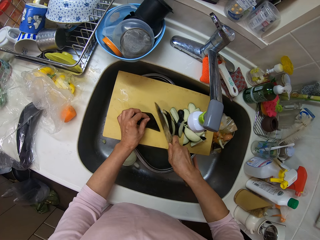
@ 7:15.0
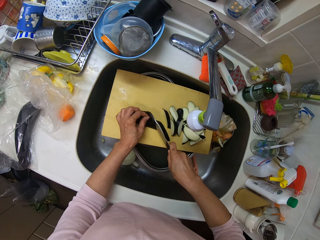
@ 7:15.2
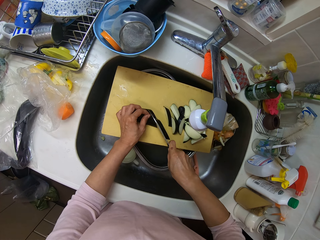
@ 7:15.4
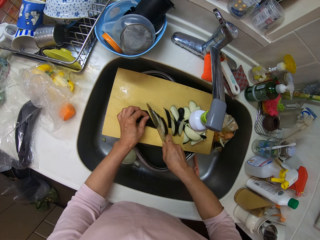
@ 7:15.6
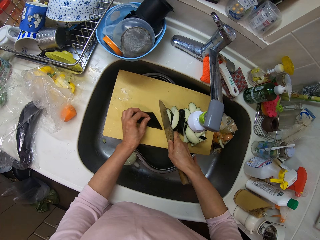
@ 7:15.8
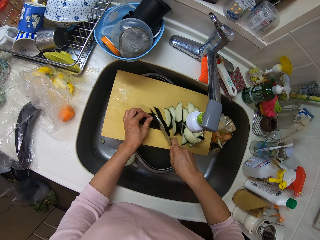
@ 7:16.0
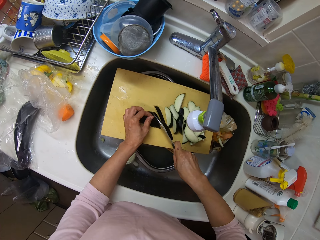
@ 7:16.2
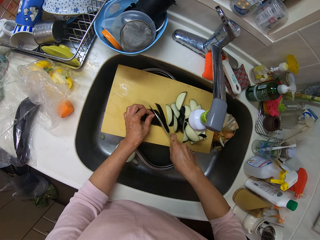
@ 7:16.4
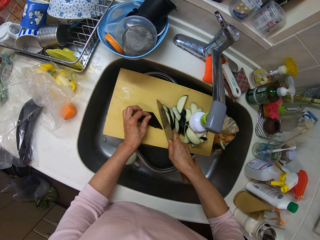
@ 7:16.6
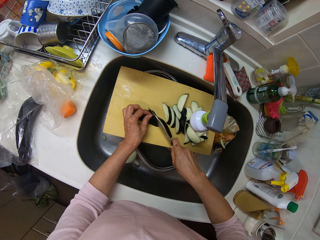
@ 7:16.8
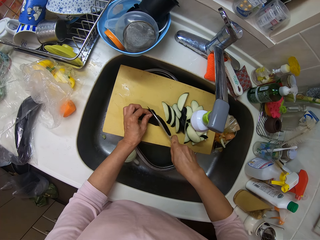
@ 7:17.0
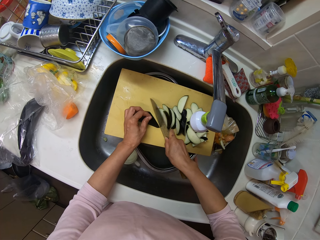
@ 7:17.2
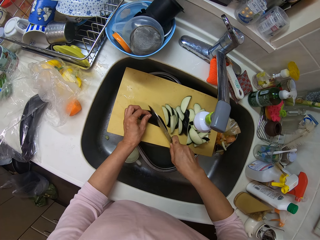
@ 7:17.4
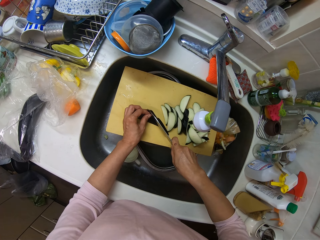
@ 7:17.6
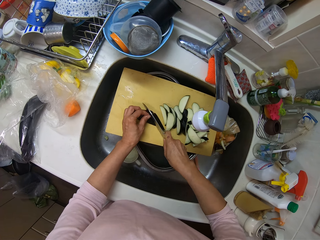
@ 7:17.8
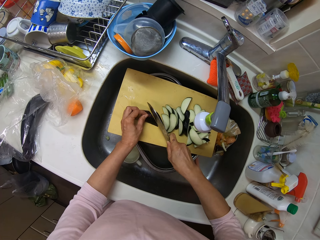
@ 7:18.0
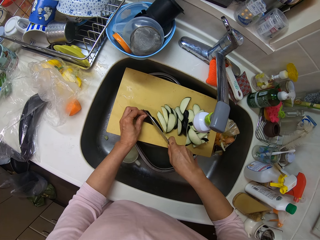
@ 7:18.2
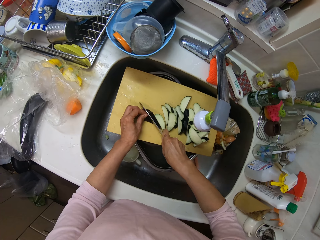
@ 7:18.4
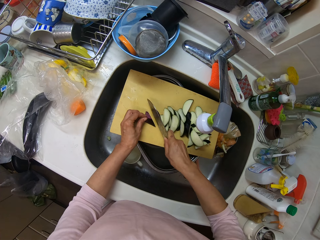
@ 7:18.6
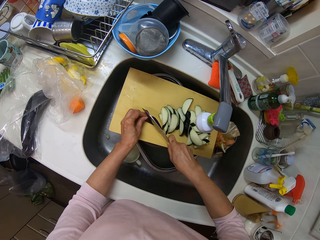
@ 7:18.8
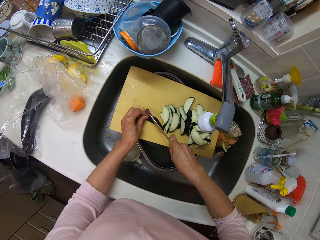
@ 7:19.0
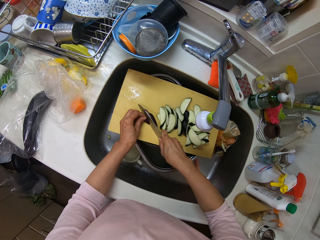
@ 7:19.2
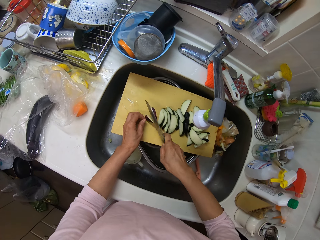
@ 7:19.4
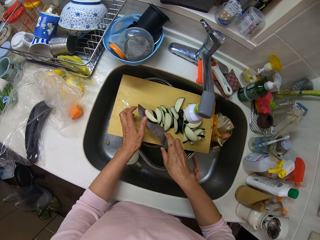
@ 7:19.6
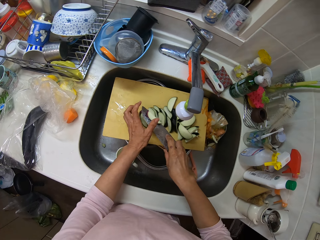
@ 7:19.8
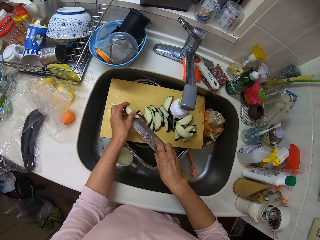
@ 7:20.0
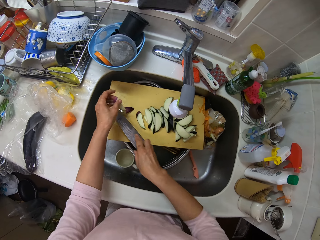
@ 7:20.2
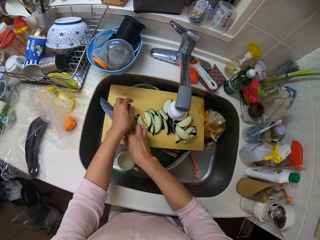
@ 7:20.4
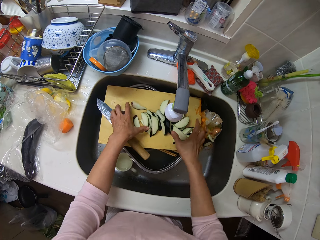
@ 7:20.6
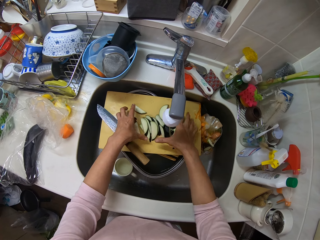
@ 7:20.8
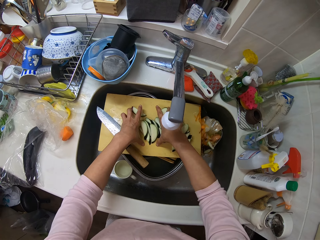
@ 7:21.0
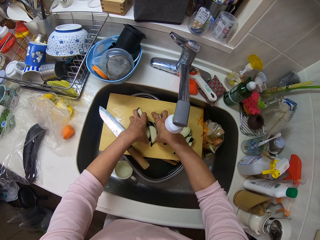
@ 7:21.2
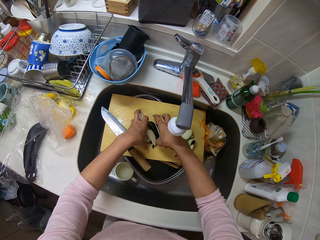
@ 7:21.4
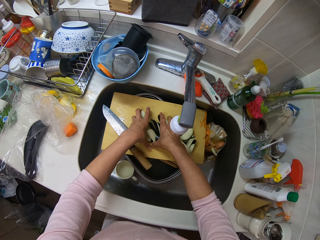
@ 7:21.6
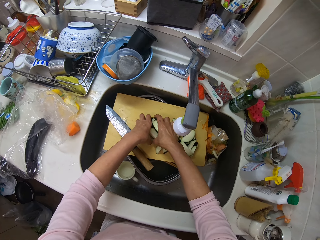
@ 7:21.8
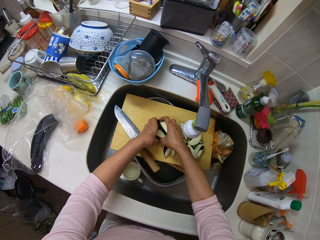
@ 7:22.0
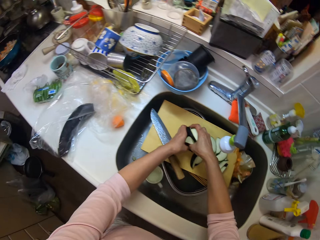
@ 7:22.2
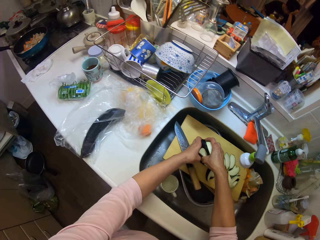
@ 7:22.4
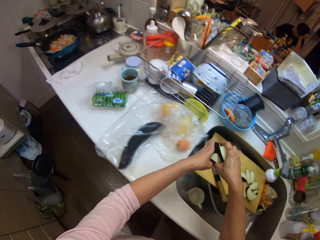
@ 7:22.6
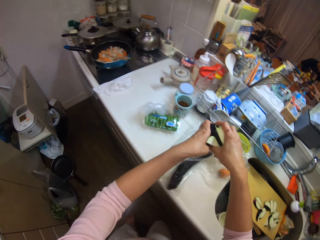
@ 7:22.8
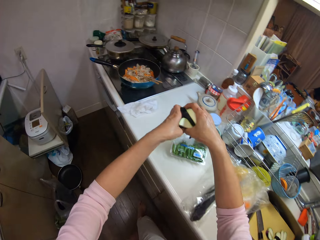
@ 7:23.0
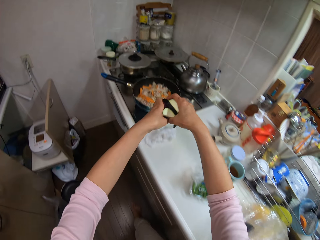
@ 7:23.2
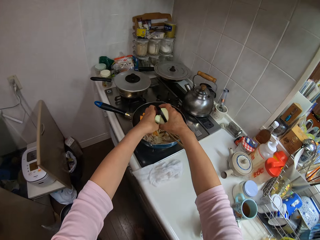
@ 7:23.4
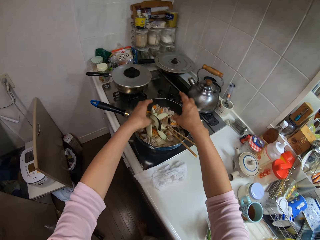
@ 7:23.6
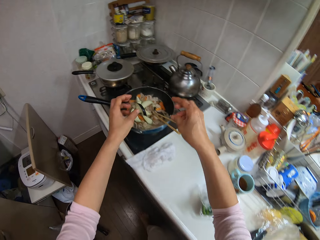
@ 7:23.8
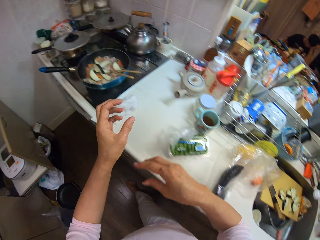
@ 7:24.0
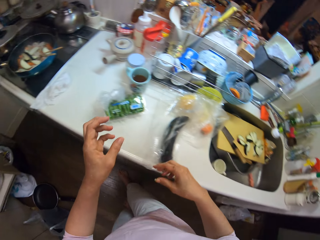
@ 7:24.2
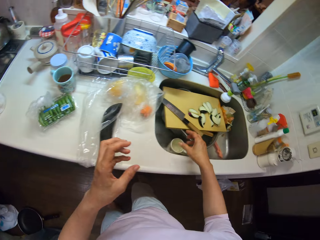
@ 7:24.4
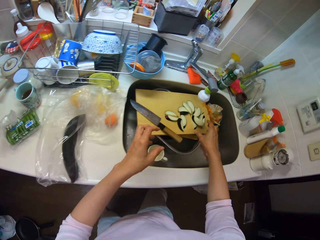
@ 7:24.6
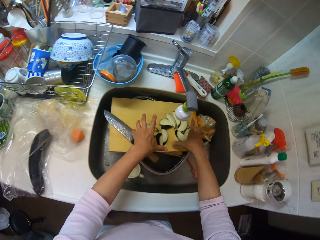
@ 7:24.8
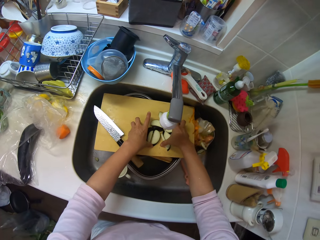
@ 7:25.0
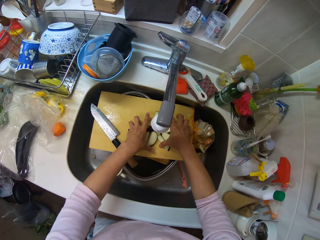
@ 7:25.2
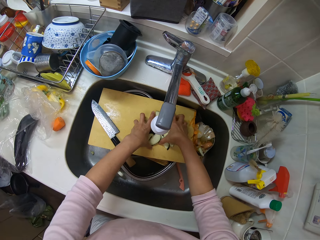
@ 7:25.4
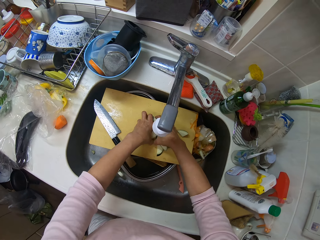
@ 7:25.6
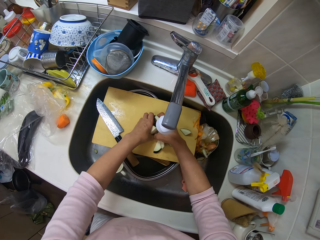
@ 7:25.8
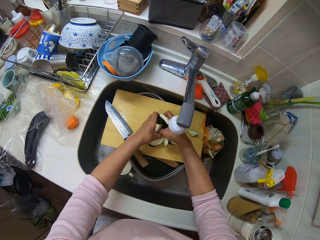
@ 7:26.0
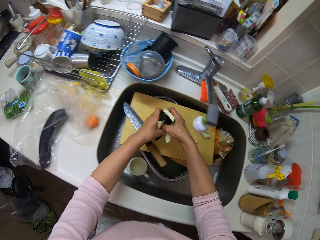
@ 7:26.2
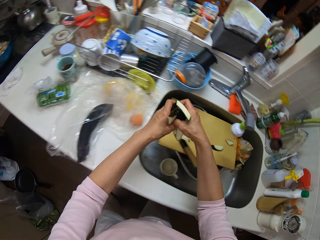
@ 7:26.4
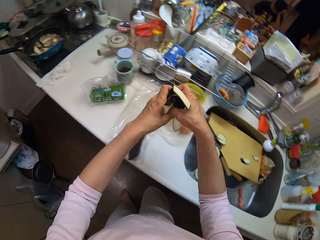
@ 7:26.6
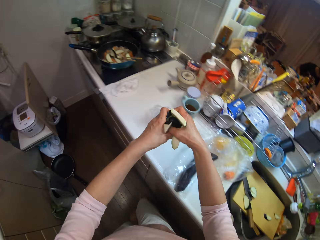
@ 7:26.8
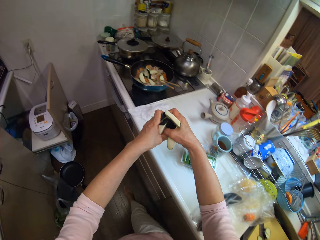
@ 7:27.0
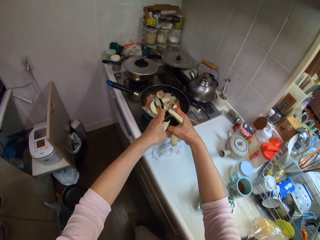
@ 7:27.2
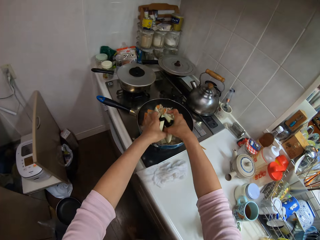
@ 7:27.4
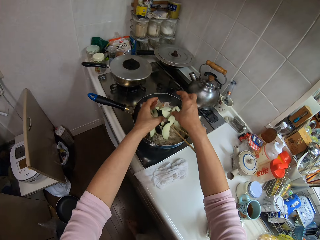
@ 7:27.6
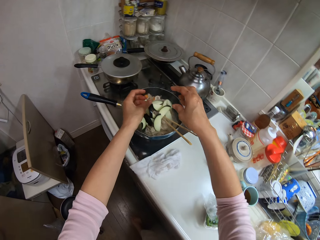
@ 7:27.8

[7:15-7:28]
The camera wearer removes a piece of cucumber on the knife. She places the piece of cucumber on the chopping board. She places the knife on the table. She packs pieces of cucumber or eggplant from the wooden plank with her hands. She walks around the kitchen. She drops the pieces of eggplant into the pan with her left hand. She walks around the kitchen. She packs the pieces of eggplant from the wooden plank with her hands. She walks around the kitchen. She drops the pieces of eggplant into the pan with her left hand.

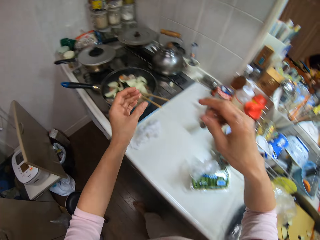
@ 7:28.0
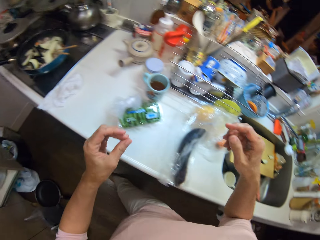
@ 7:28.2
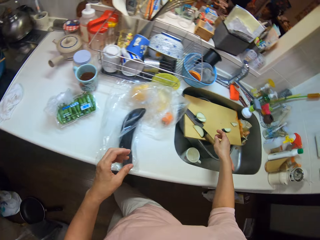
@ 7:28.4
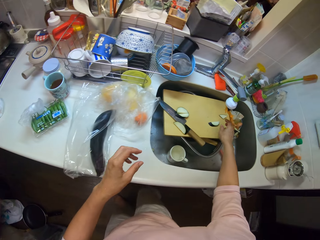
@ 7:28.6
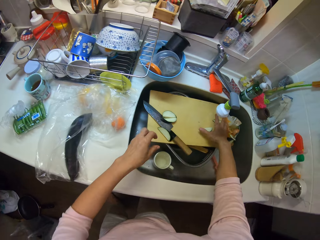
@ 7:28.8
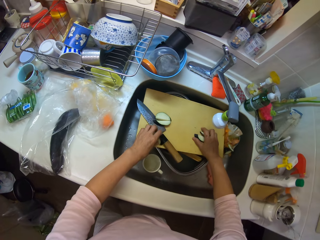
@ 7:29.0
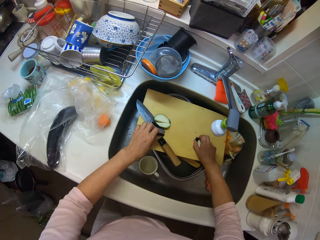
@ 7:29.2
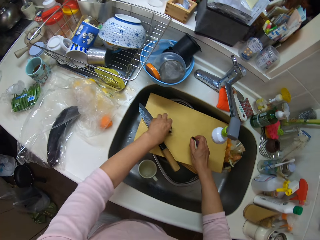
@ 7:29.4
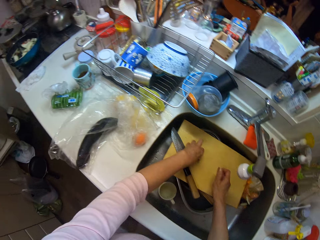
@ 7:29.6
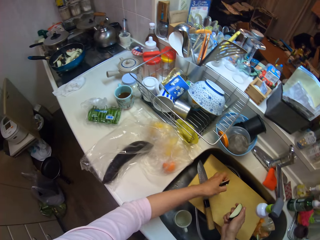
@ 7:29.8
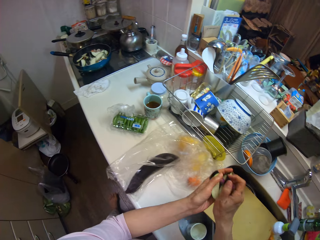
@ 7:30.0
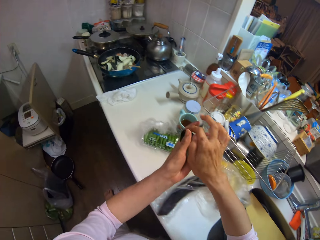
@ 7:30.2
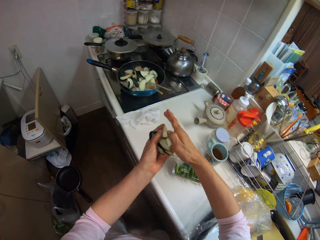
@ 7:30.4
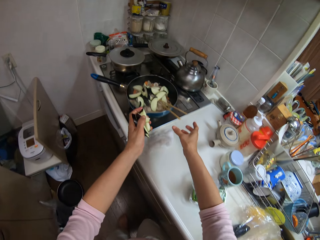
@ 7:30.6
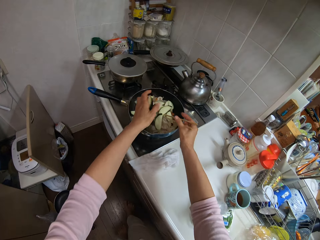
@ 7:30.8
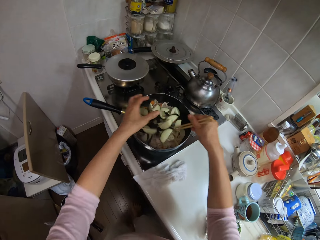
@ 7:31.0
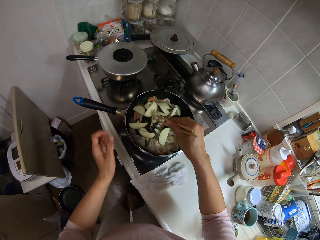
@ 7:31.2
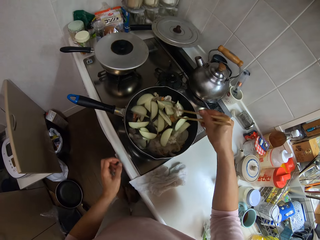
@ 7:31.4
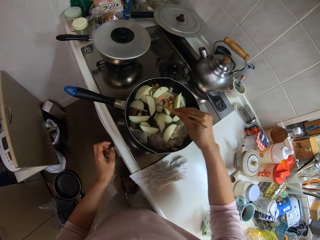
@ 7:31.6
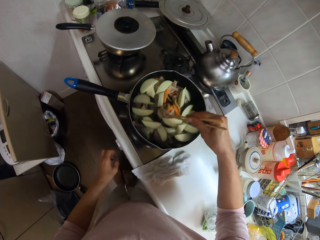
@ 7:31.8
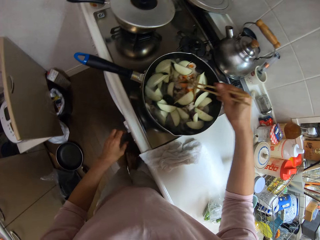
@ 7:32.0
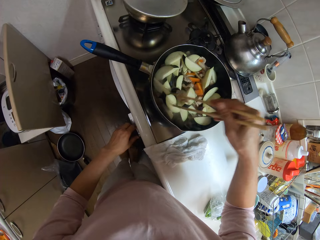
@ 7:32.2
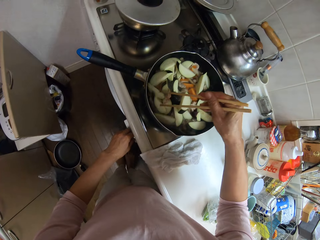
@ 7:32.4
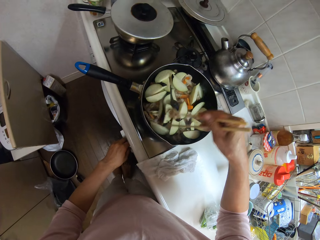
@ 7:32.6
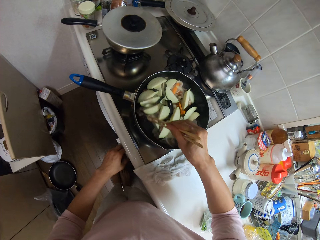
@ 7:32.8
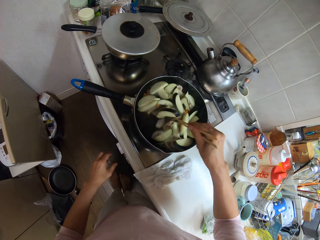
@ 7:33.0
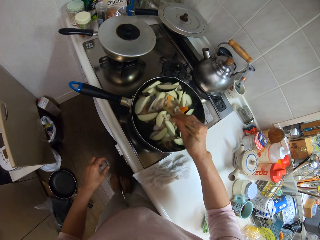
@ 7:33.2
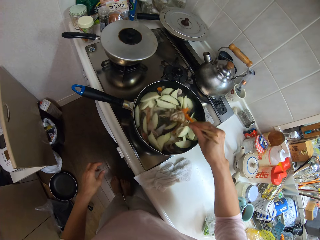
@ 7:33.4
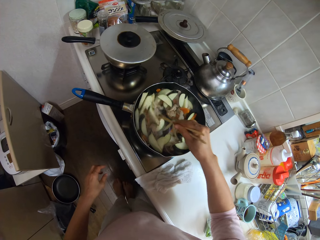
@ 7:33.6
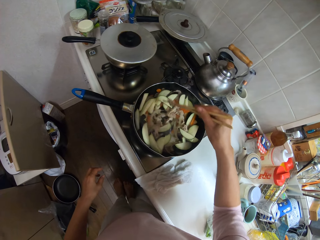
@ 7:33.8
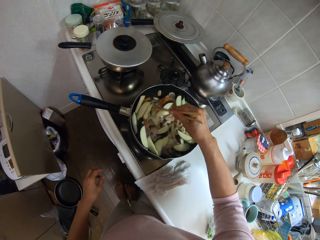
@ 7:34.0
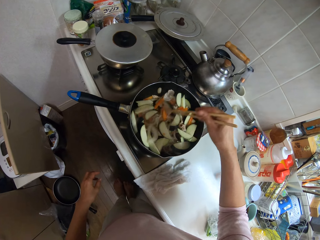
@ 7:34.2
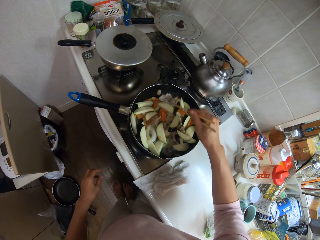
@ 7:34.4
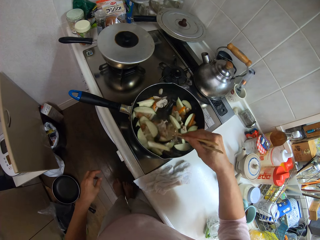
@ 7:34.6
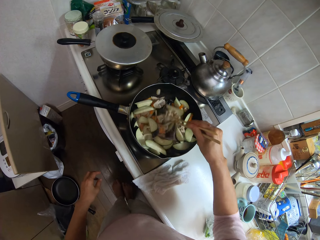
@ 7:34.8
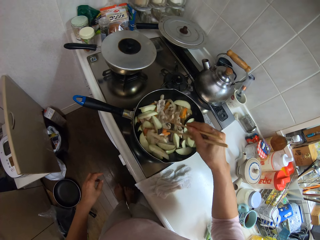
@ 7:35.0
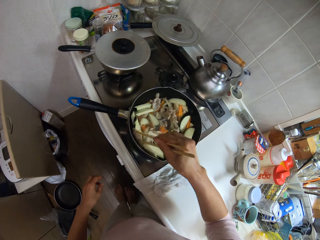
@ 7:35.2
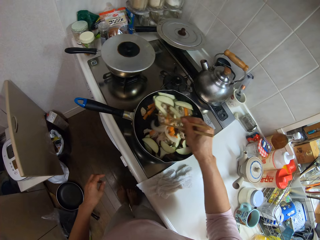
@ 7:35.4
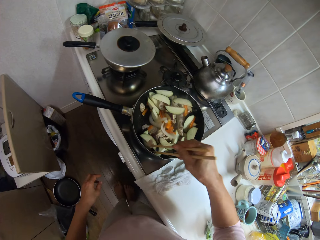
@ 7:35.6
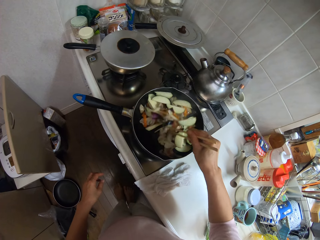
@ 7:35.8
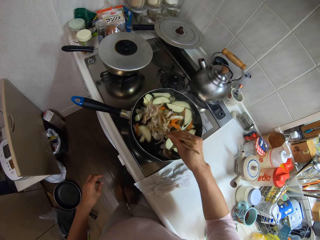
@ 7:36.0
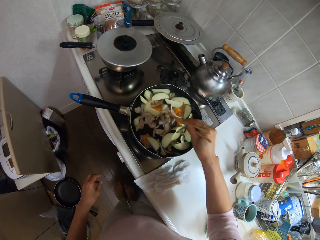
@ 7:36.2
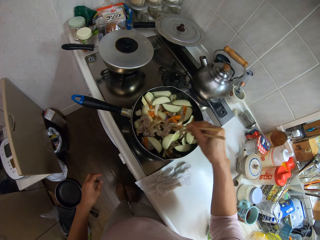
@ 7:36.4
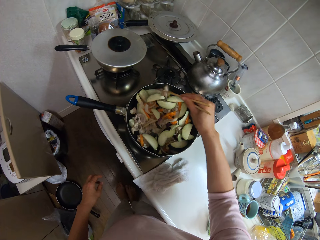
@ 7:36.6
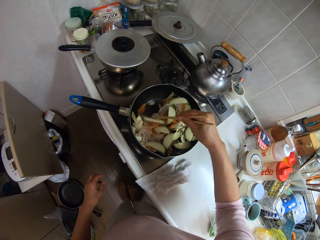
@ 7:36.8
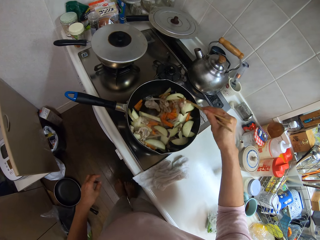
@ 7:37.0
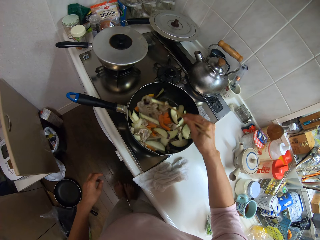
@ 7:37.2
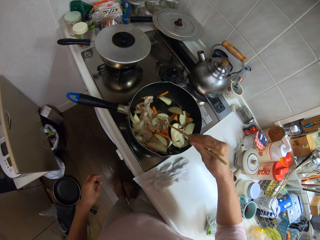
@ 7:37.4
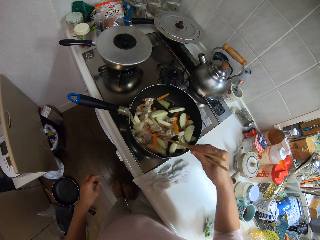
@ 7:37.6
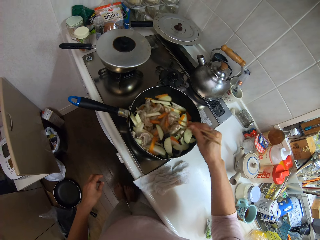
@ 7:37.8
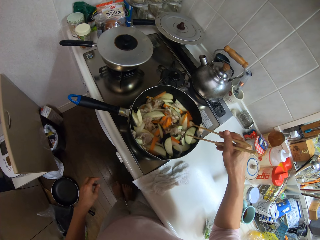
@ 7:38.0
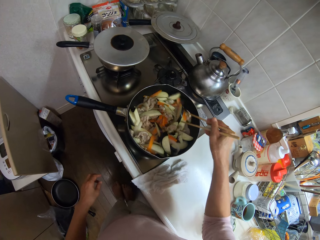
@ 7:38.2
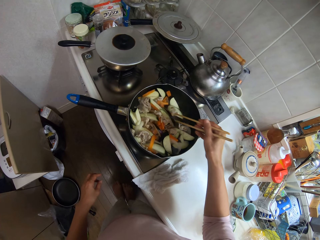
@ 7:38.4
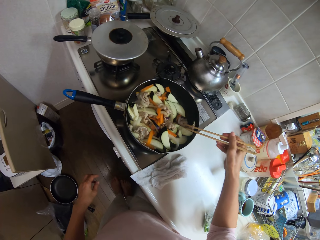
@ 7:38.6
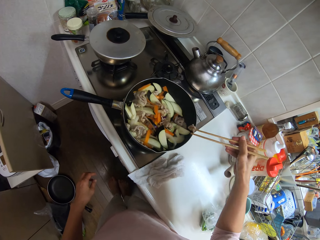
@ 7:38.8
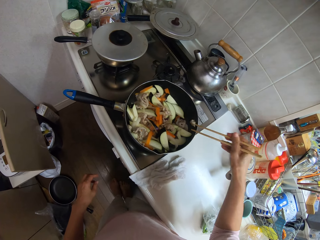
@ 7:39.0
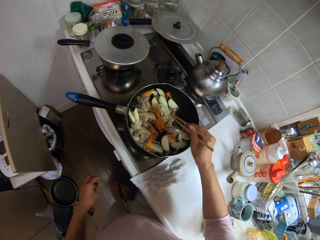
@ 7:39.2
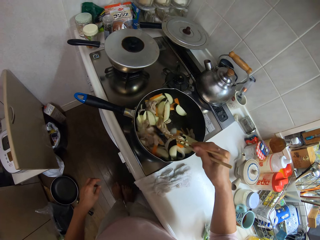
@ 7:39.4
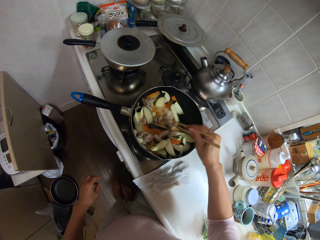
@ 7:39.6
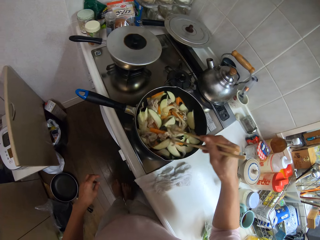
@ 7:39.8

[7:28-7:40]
The camera wearer walks around the kitchen. She packs pieces of eggplant or cucumber from the wooden plank with her hands. She walks around the kitchen. She drops the pieces of eggplant into the pan with her left hand. She holds the chopsticks. She stirs the food in the pan with the chopsticks. She regulates the flow of the gas. She stirs the food.
